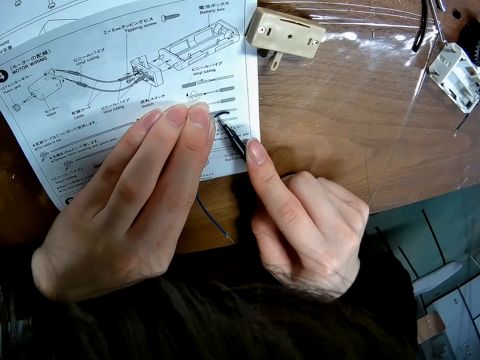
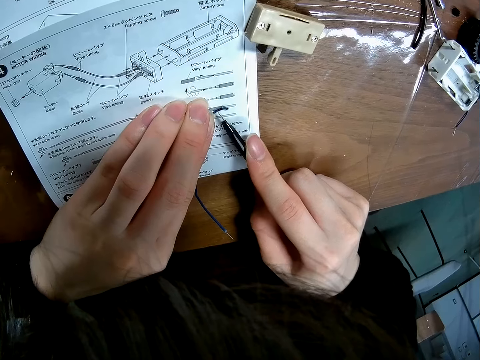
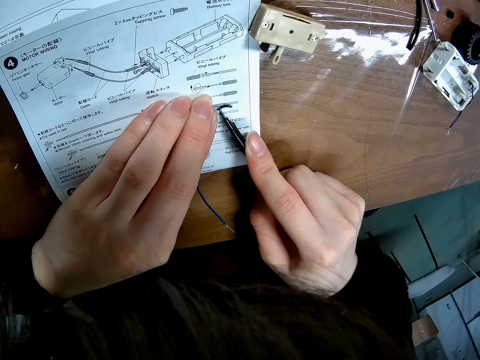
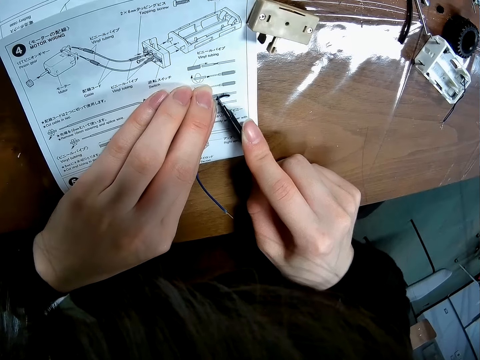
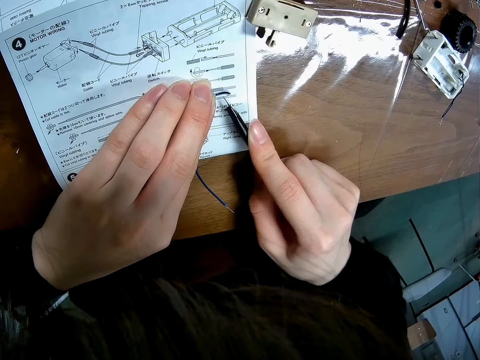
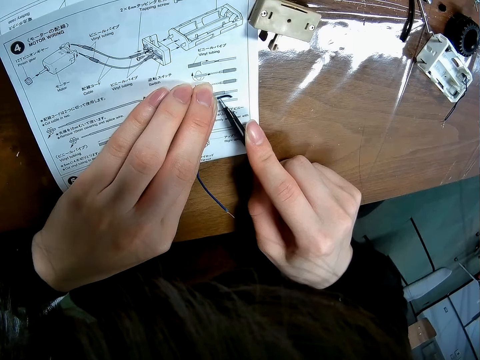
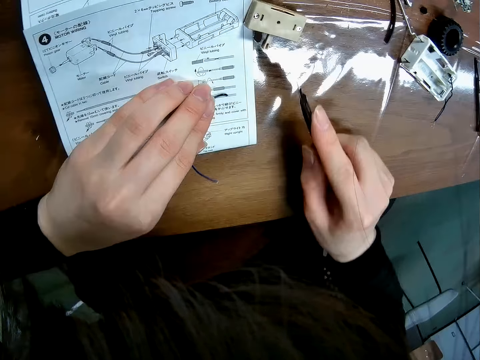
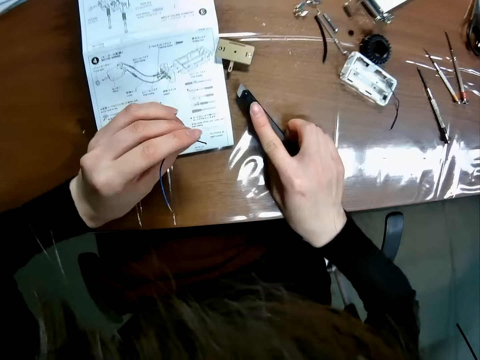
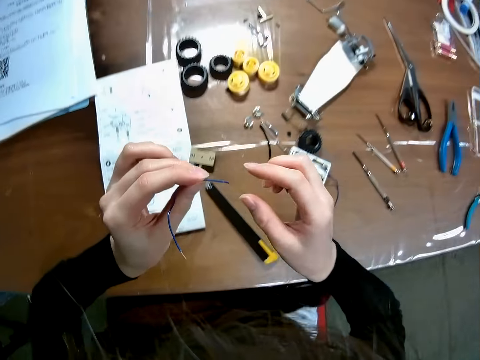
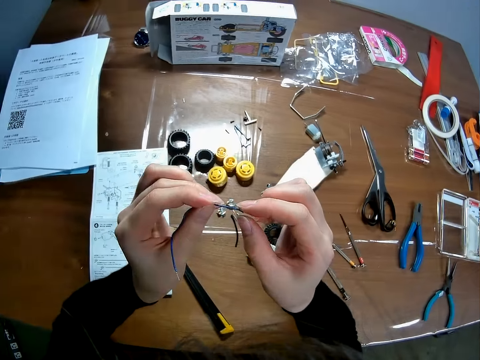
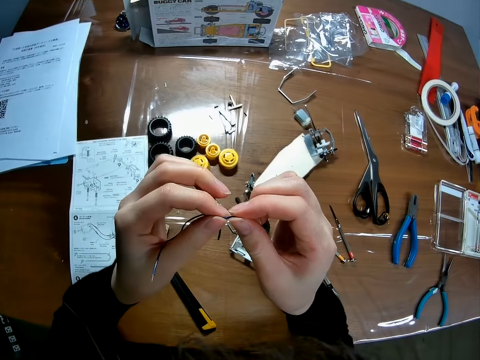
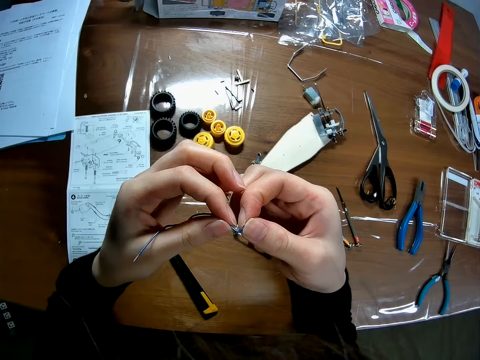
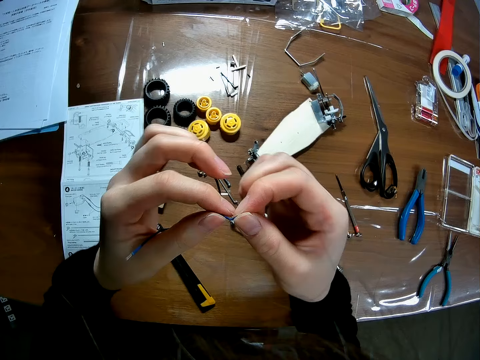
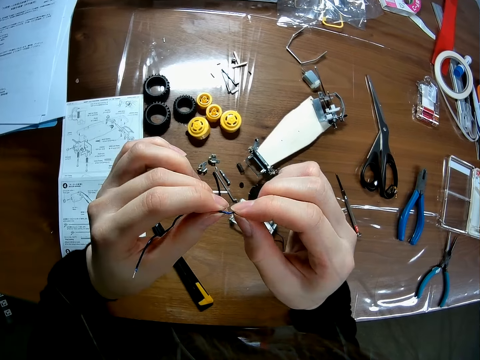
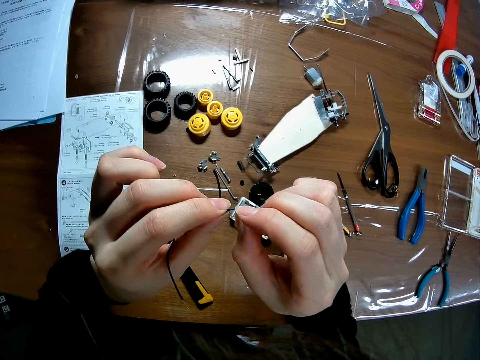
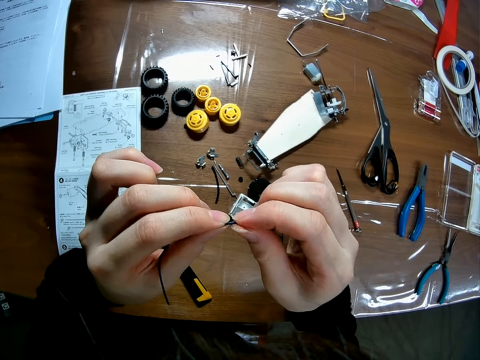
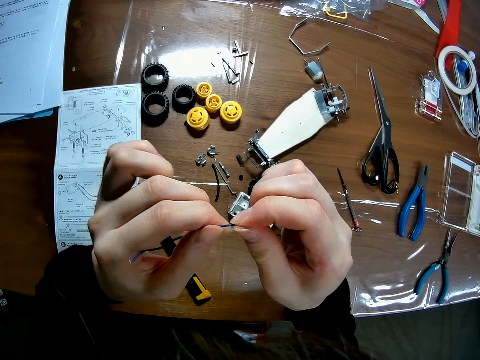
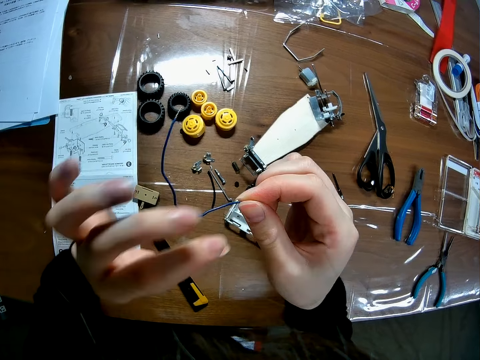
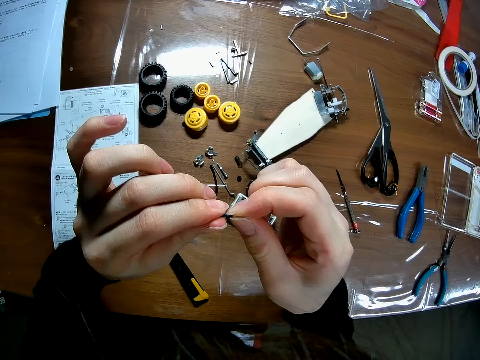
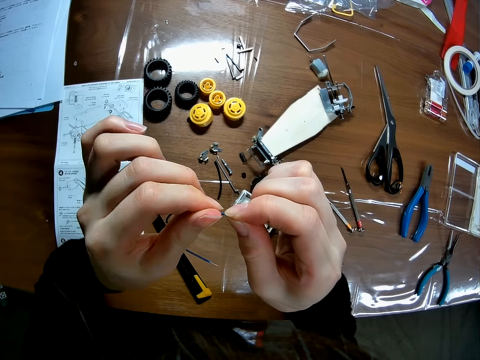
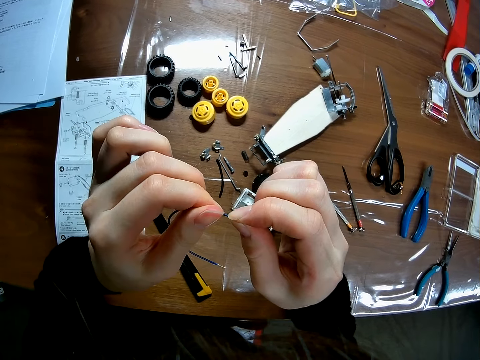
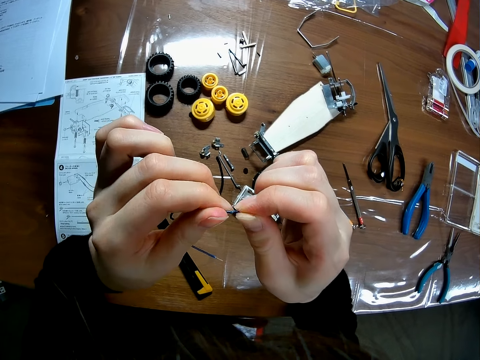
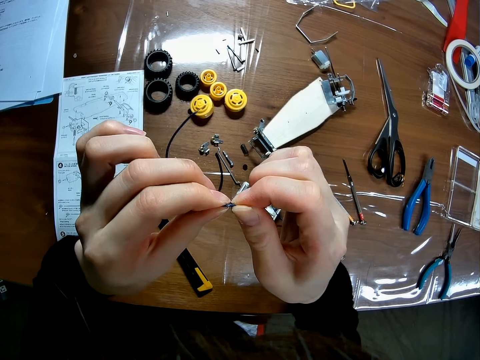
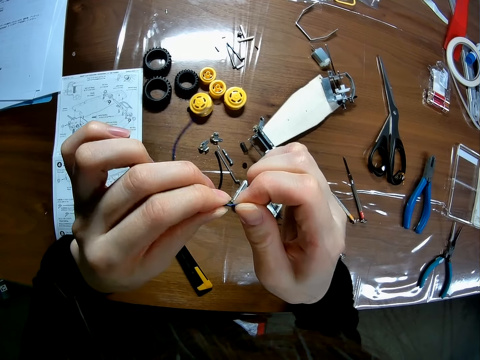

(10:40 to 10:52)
The camera wearer picks up the wire from the paper on the table, drops the blade on the table, and twists the wire with both hands.

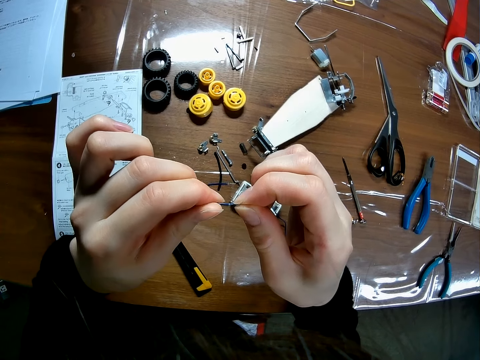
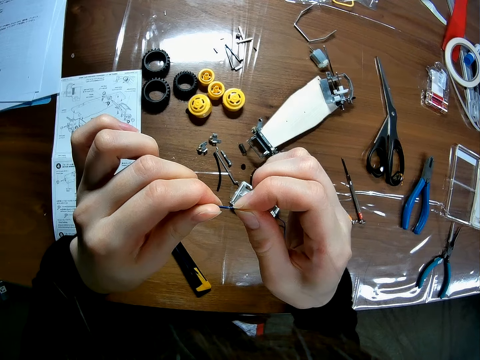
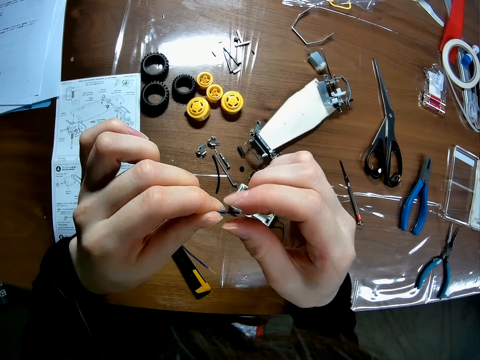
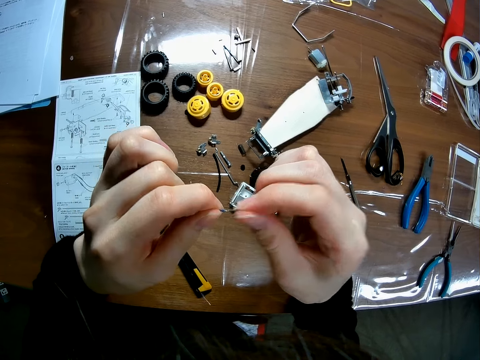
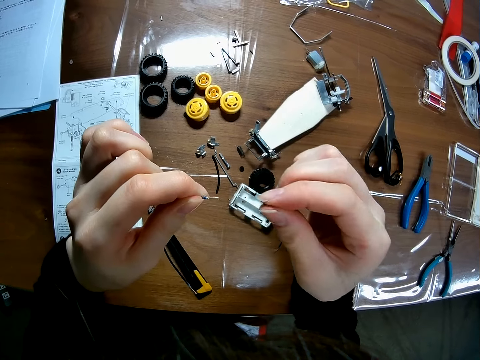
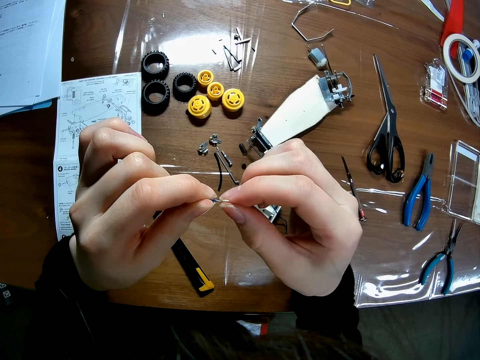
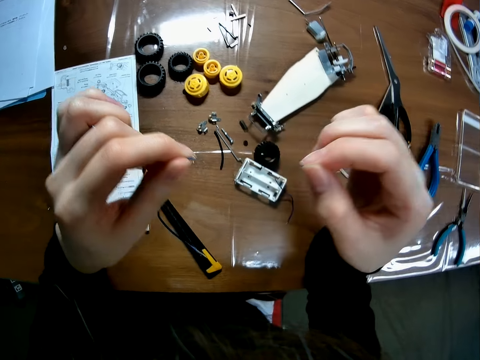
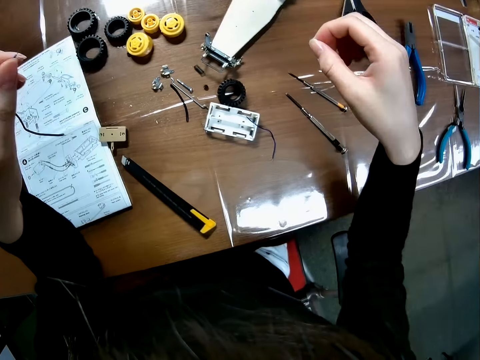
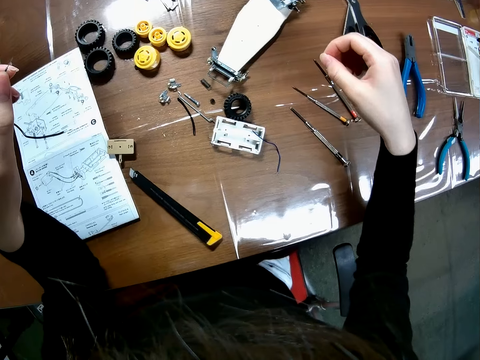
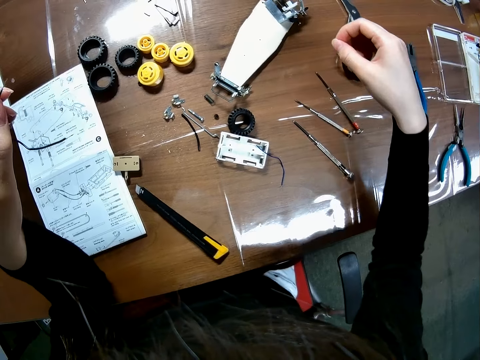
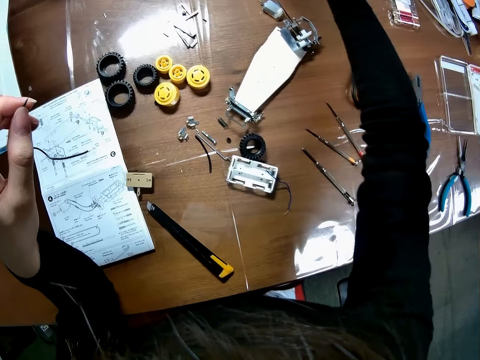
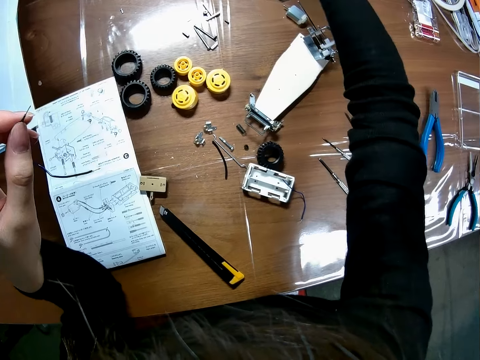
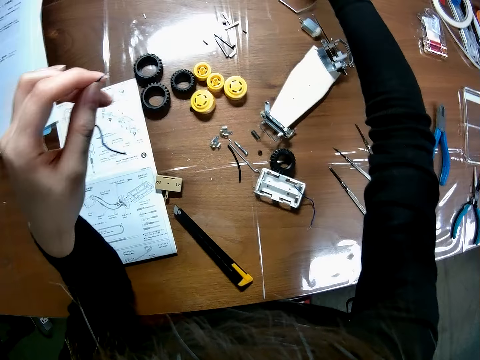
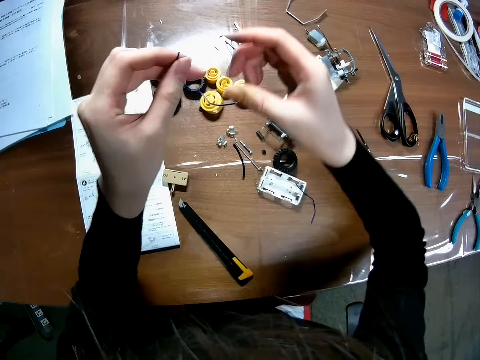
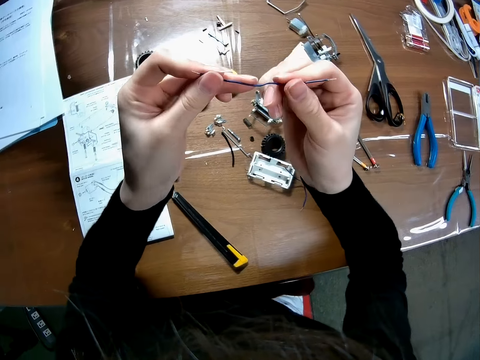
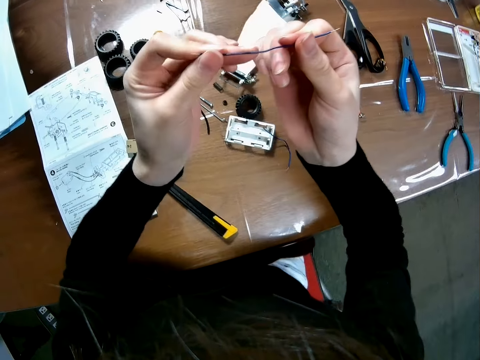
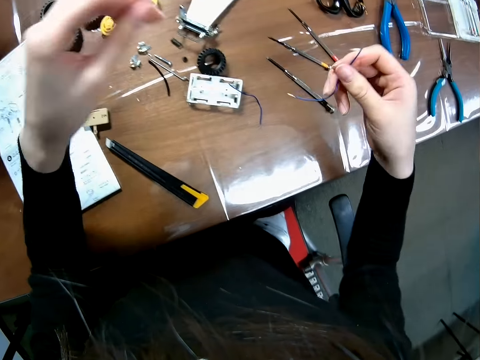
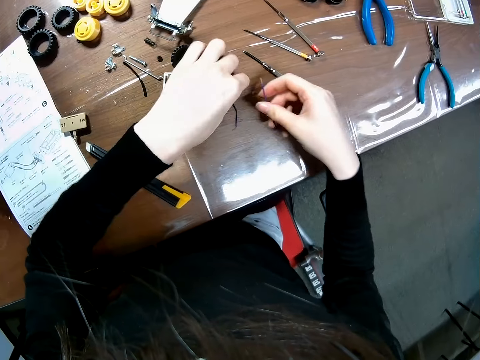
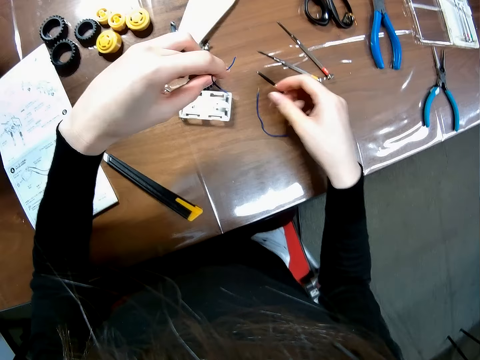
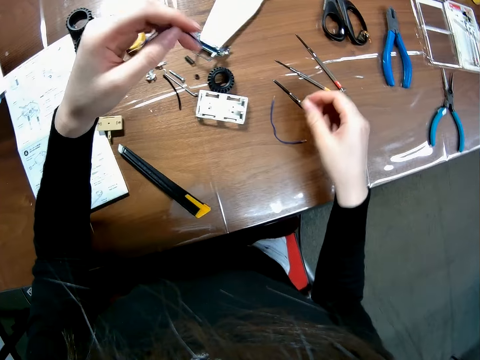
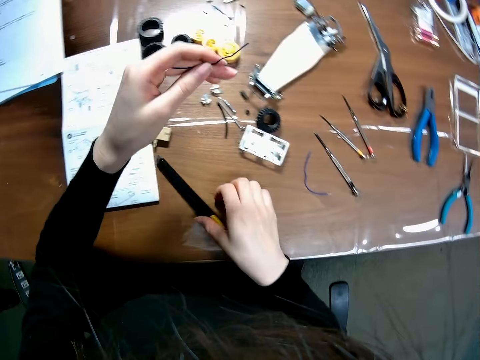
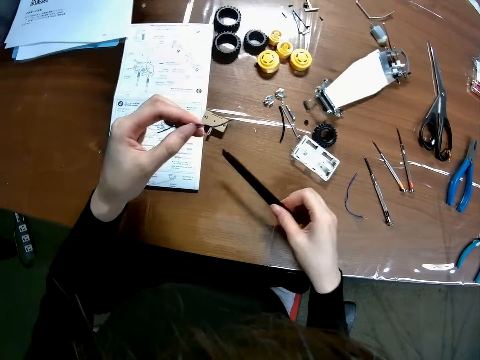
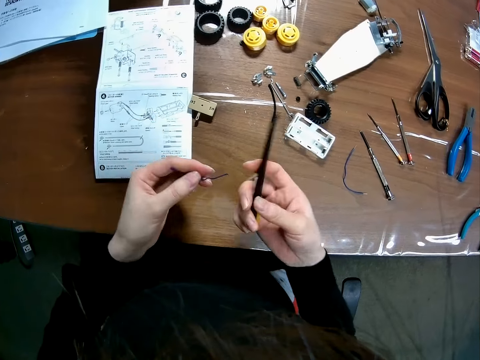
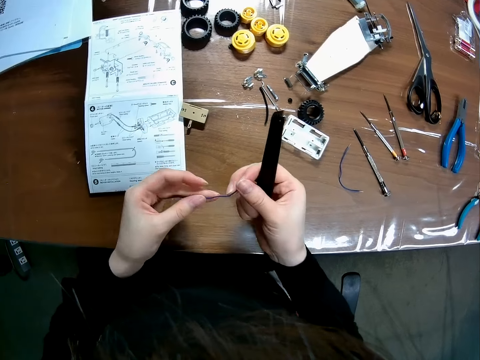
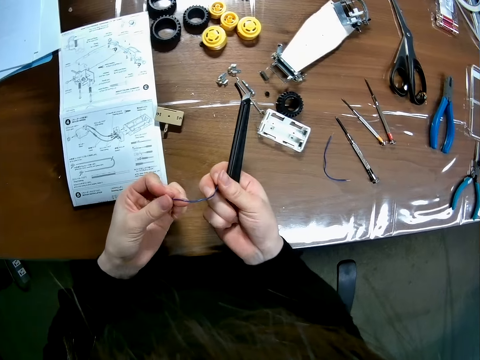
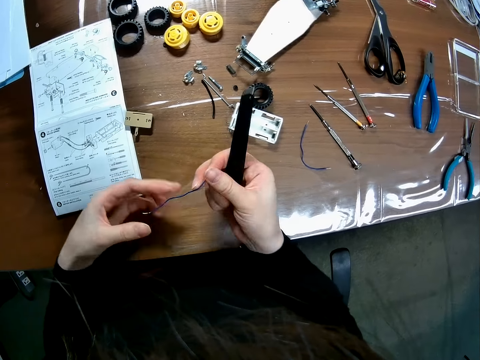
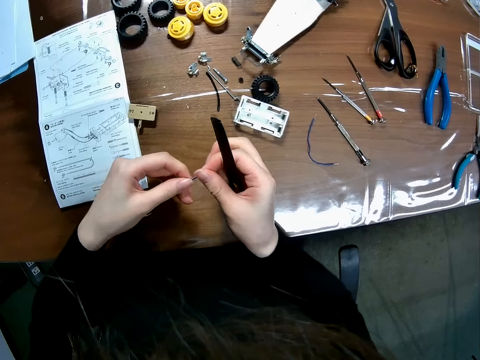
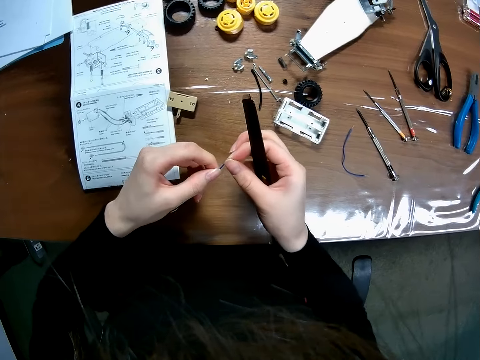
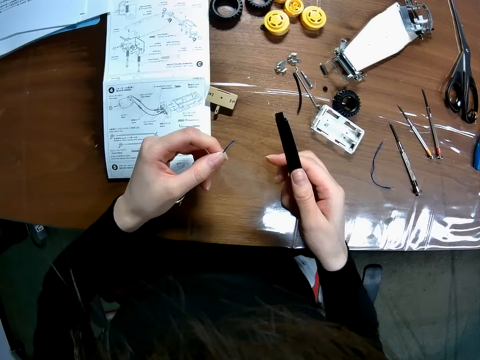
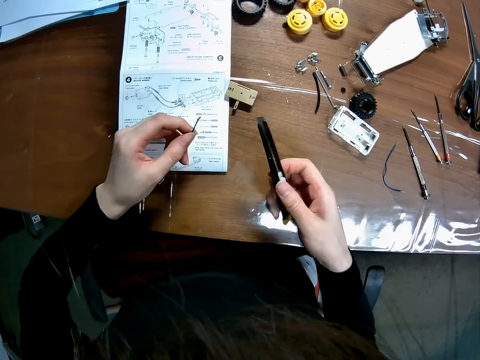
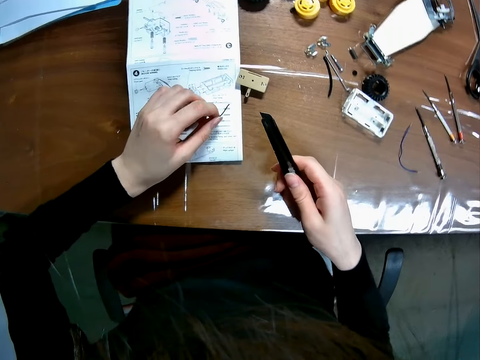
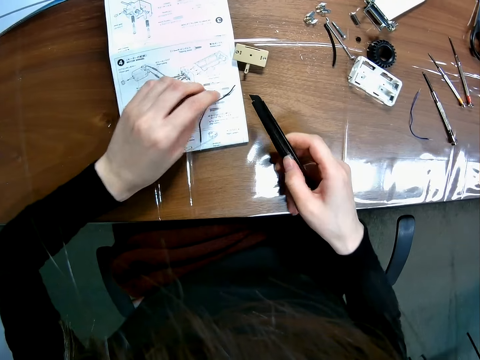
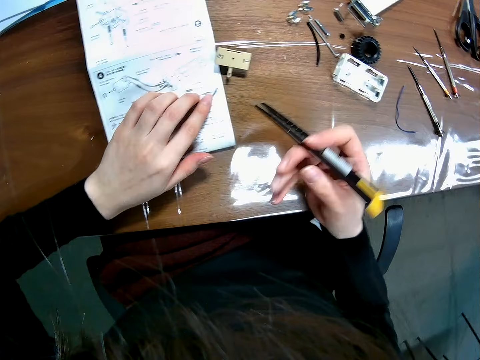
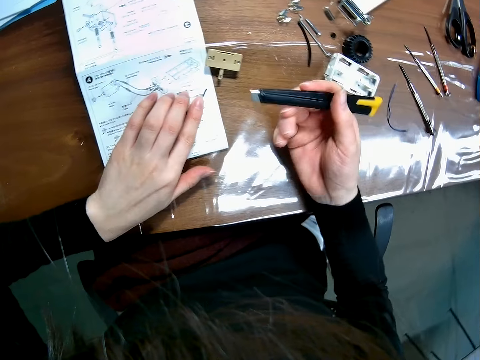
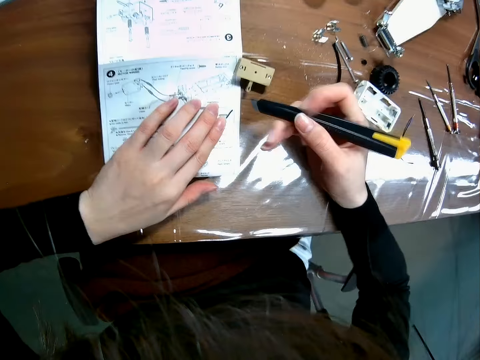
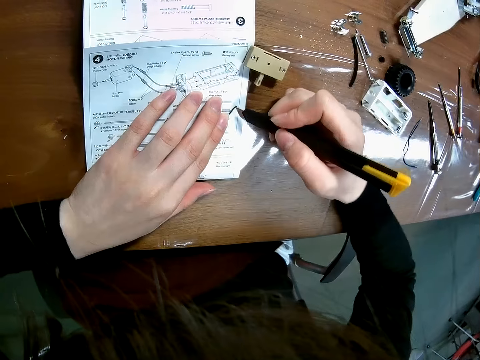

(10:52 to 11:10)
The camera wearer pulls off the insulation of the wire. They place the cut insulator on the table. They adjust the wire and stretch the wire. They place the wire on a table and pick up another wire from the table. They pick up the utility knife from the table. They straighten the wire and stretch the wire. They place the wire on an instruction manual that is on the table. They adjust the utility knife.
